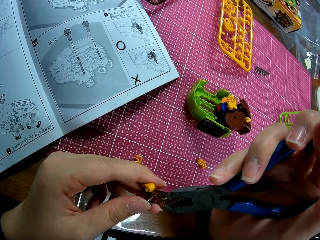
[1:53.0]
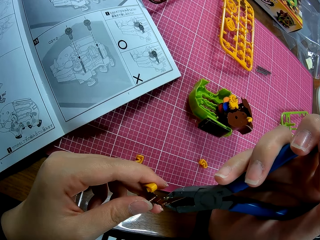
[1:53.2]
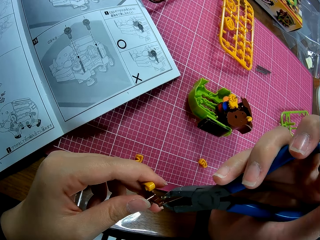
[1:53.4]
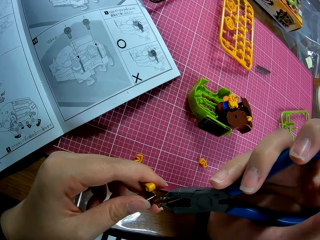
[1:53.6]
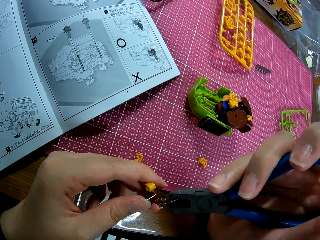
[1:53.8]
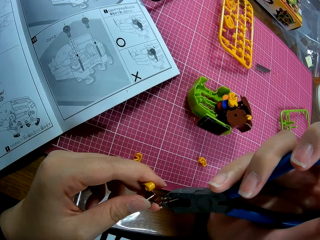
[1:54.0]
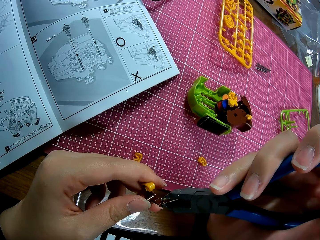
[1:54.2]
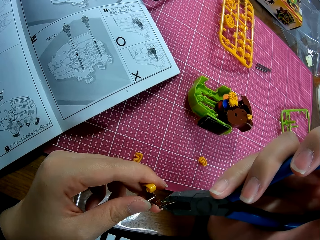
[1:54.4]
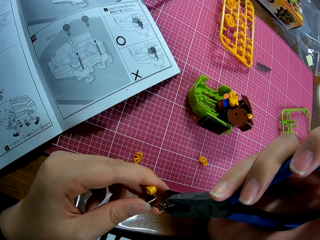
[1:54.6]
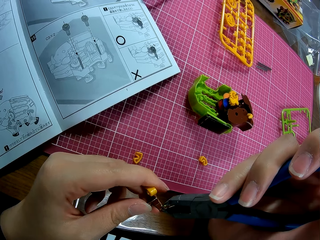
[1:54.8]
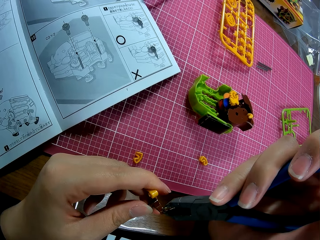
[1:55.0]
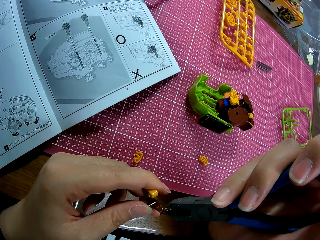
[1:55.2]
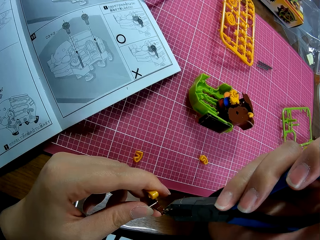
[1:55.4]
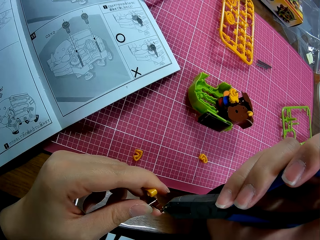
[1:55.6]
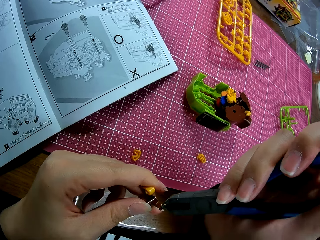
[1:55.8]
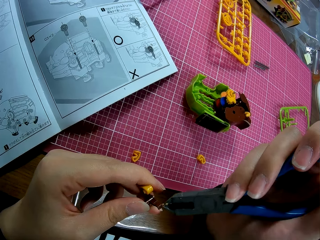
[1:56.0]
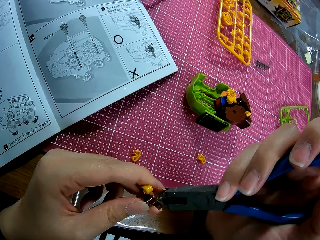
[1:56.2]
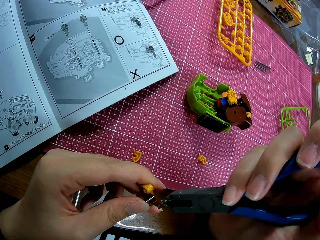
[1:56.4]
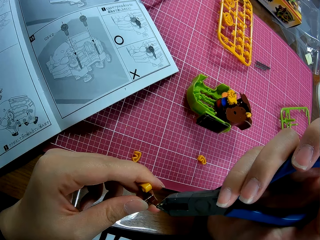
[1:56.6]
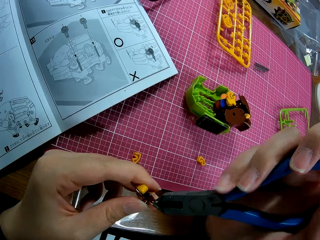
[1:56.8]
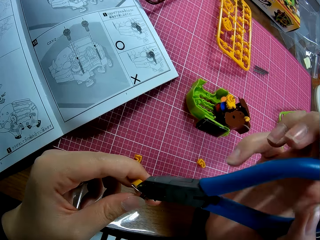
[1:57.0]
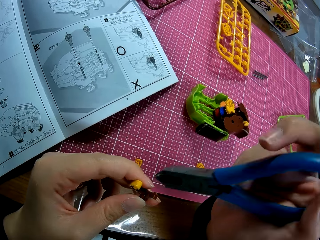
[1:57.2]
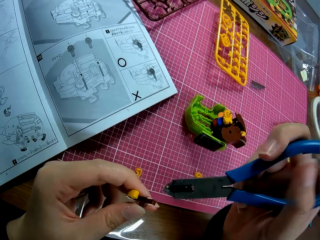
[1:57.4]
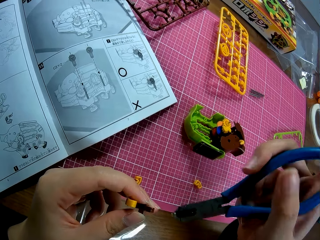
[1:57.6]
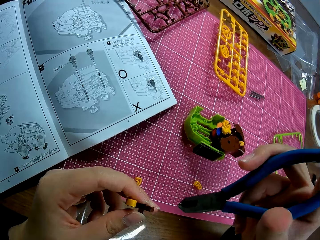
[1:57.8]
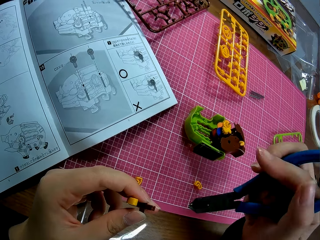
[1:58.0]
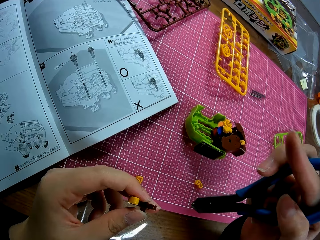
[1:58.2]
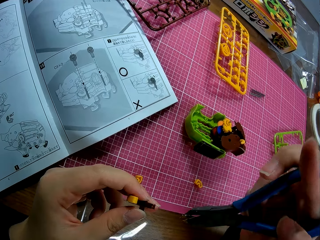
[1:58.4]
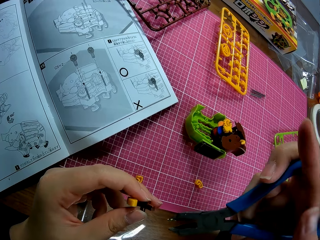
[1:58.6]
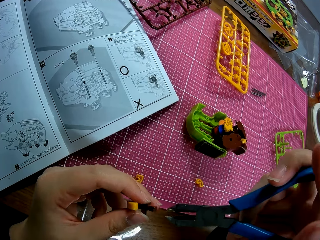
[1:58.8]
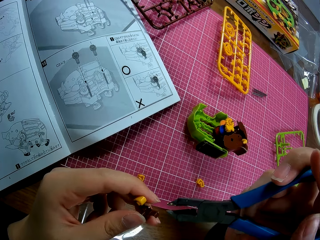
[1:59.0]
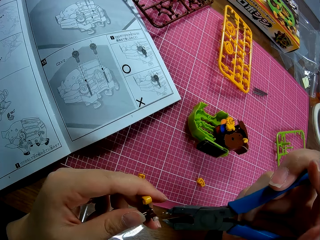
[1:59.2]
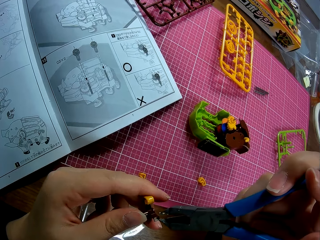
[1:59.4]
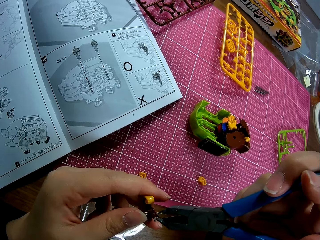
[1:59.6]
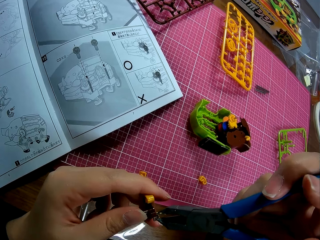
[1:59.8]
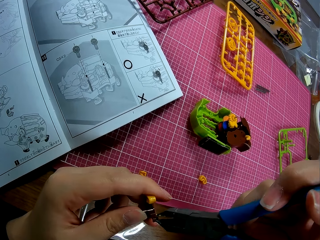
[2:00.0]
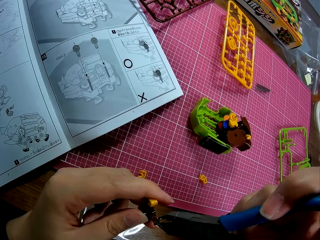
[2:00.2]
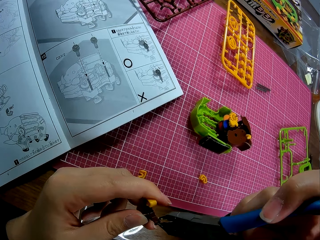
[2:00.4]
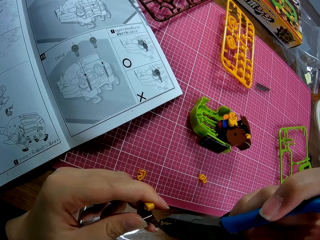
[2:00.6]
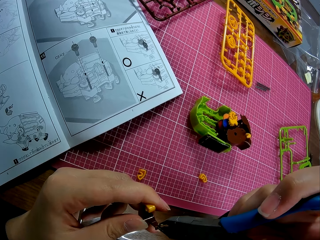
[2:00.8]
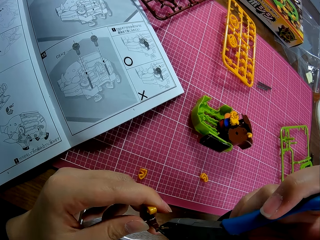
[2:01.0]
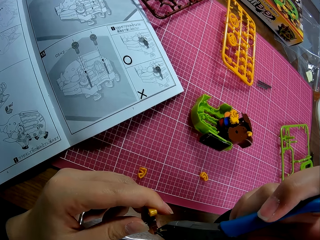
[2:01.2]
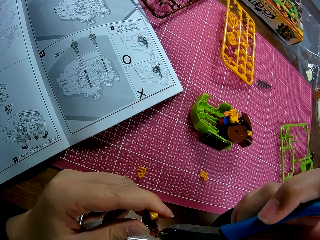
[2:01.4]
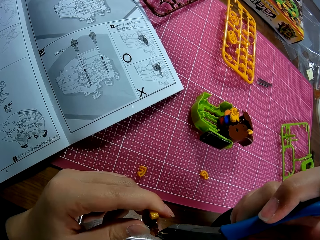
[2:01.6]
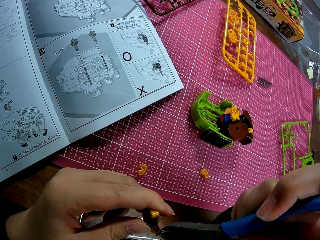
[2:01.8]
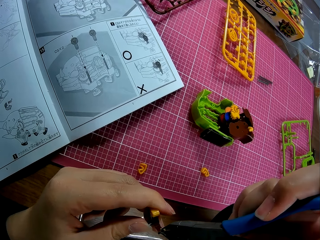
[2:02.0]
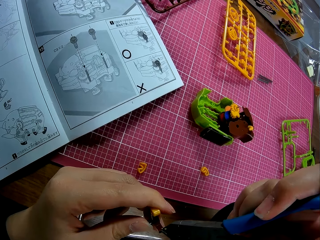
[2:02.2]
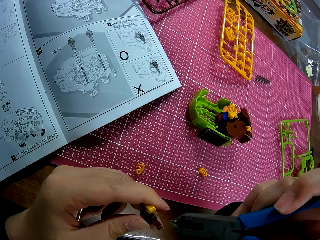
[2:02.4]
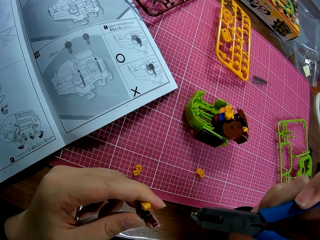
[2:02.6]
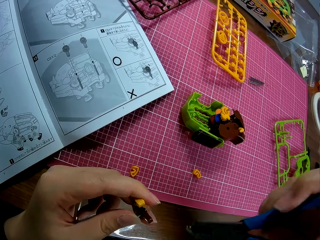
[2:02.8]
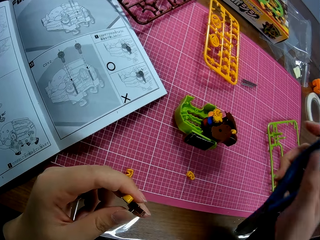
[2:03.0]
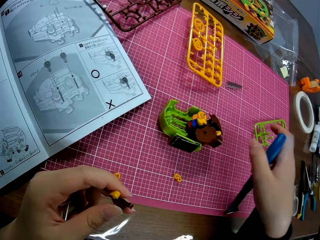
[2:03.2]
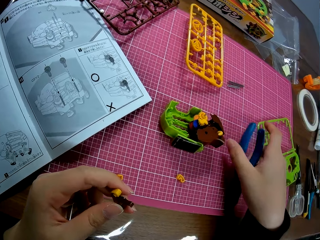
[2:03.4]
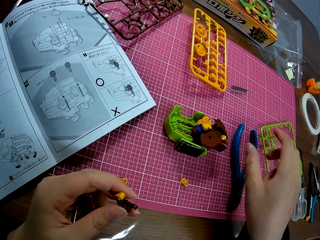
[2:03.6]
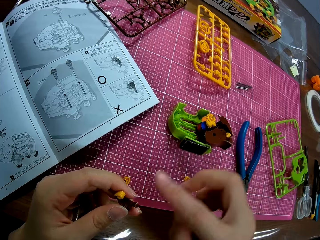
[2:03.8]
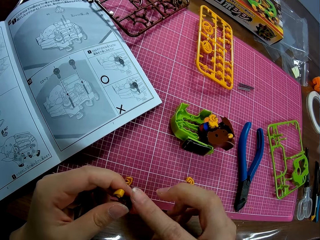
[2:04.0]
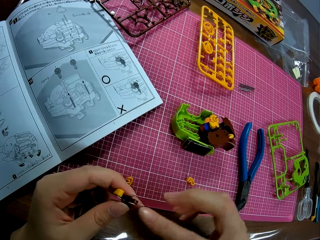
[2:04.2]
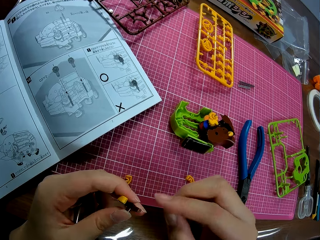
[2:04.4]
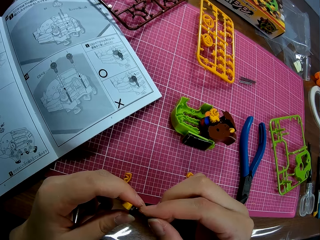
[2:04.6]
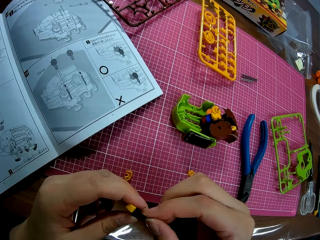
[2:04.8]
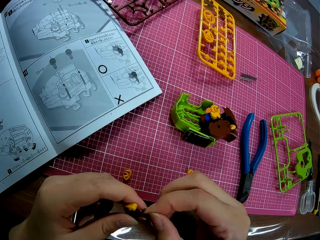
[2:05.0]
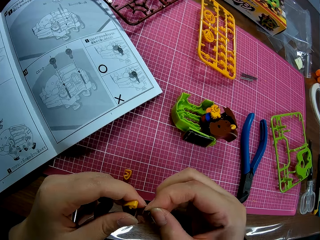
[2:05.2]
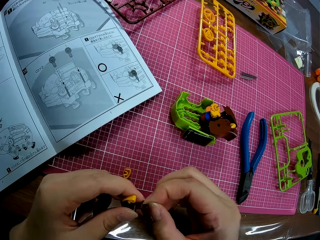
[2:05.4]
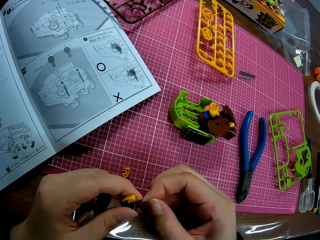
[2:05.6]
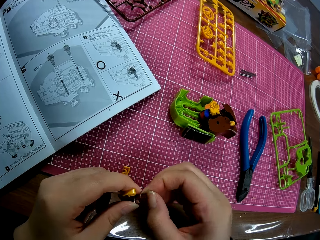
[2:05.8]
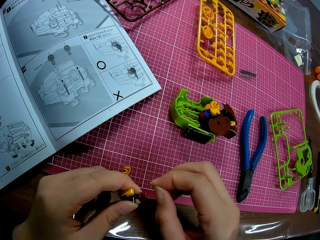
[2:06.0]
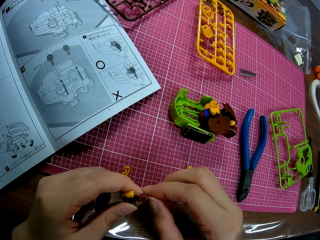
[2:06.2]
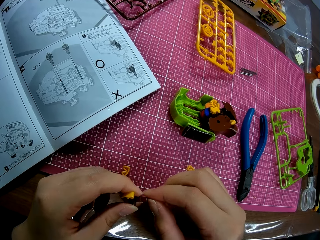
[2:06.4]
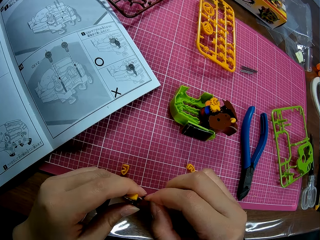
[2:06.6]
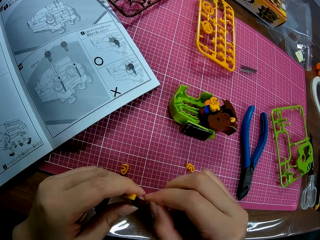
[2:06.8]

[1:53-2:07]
The camera wearer tightens the model pieces. He drops the pliers on the table. He rubs his hand on the plastic piece. He touches the model piece with his finger.

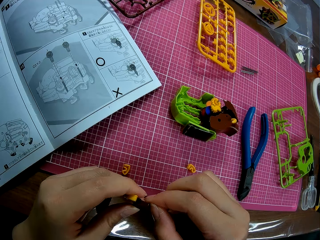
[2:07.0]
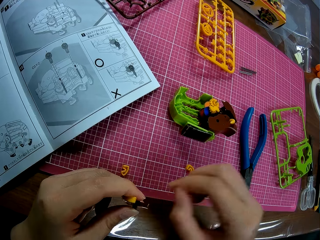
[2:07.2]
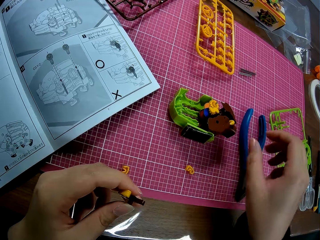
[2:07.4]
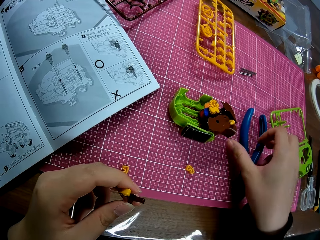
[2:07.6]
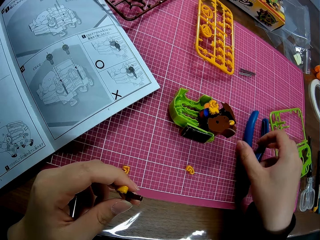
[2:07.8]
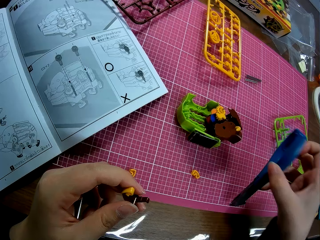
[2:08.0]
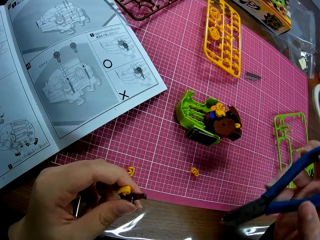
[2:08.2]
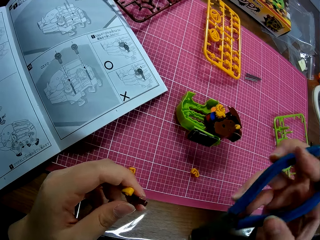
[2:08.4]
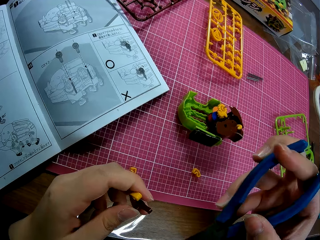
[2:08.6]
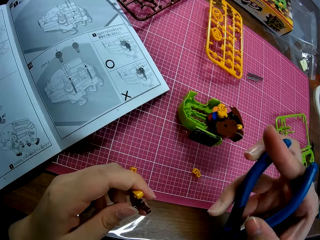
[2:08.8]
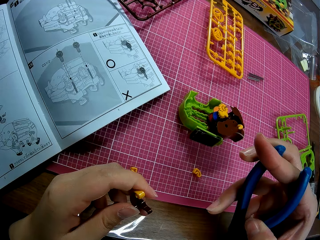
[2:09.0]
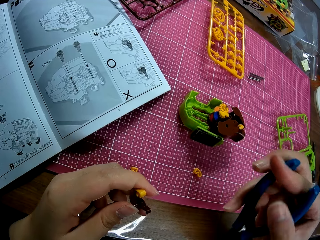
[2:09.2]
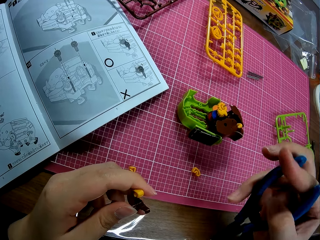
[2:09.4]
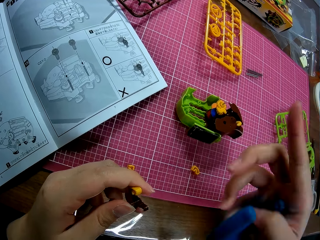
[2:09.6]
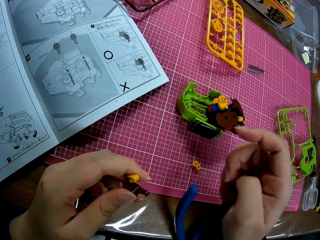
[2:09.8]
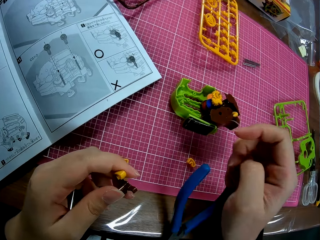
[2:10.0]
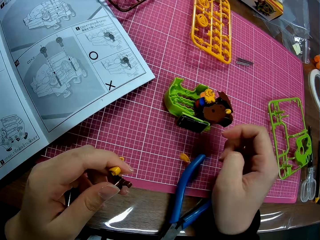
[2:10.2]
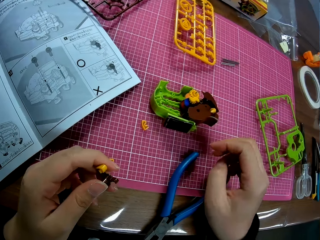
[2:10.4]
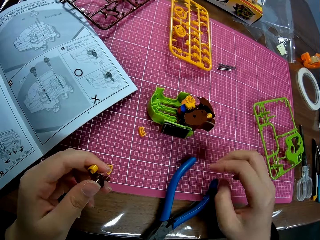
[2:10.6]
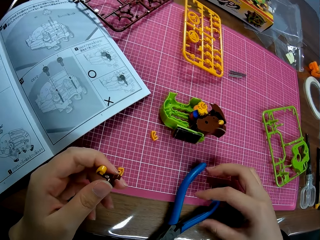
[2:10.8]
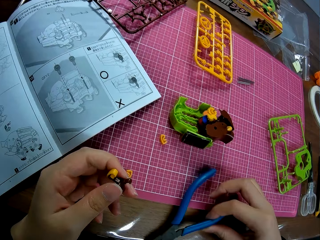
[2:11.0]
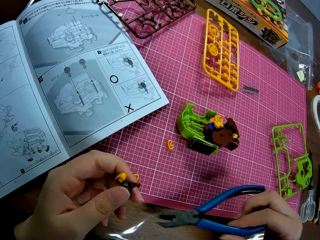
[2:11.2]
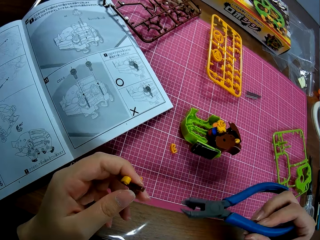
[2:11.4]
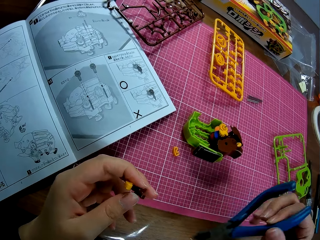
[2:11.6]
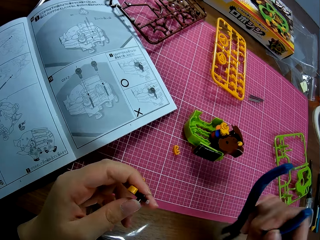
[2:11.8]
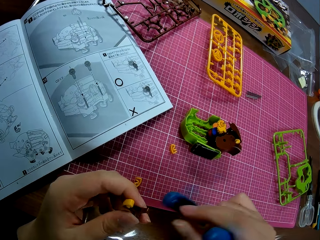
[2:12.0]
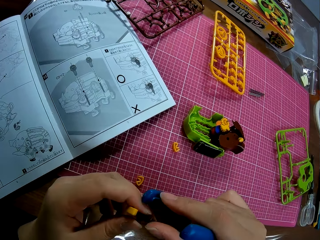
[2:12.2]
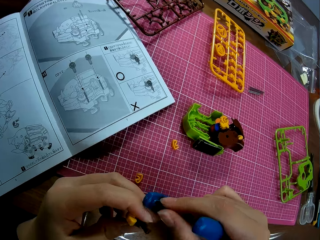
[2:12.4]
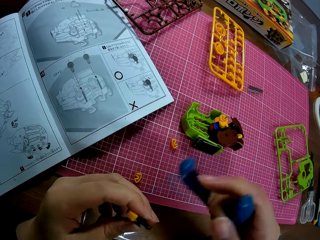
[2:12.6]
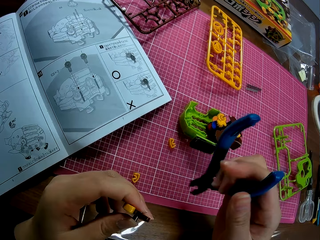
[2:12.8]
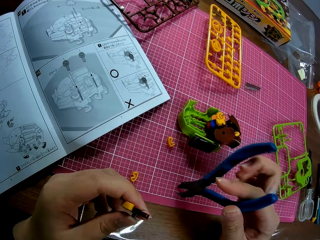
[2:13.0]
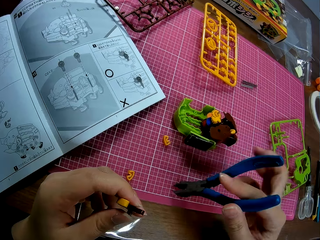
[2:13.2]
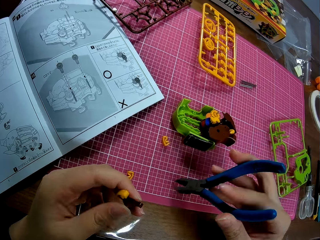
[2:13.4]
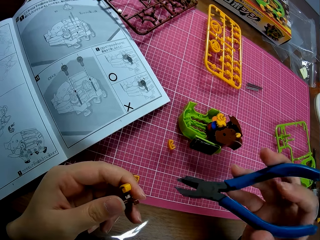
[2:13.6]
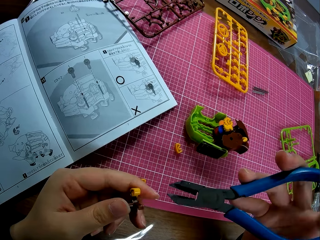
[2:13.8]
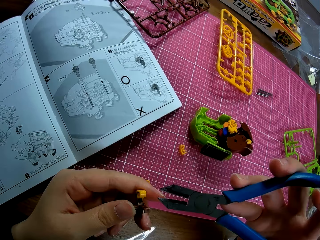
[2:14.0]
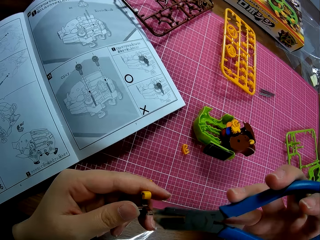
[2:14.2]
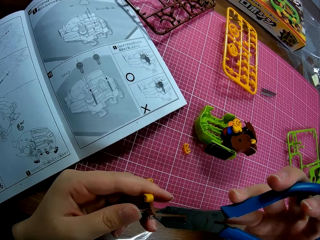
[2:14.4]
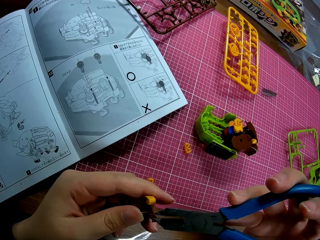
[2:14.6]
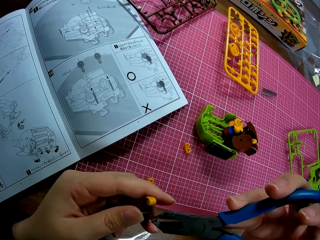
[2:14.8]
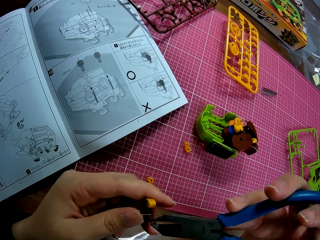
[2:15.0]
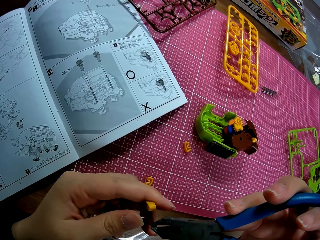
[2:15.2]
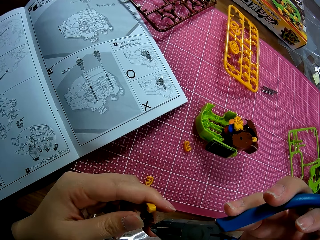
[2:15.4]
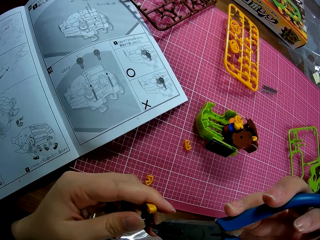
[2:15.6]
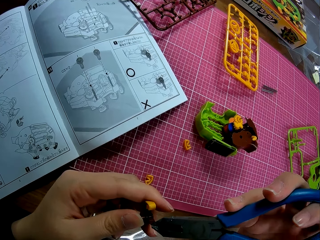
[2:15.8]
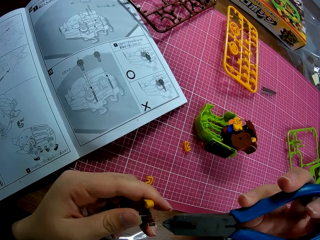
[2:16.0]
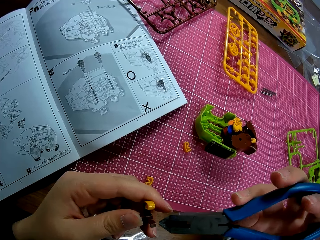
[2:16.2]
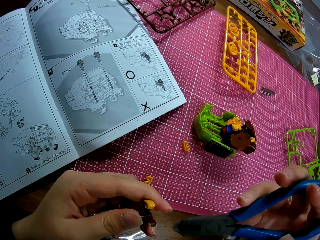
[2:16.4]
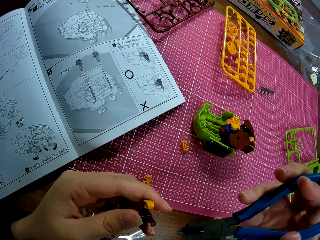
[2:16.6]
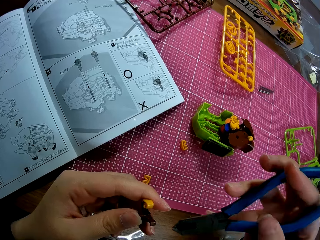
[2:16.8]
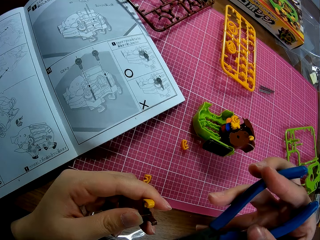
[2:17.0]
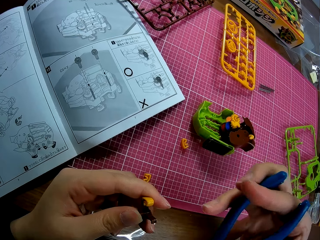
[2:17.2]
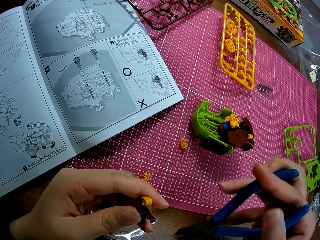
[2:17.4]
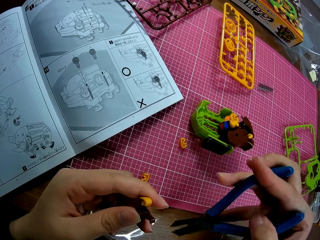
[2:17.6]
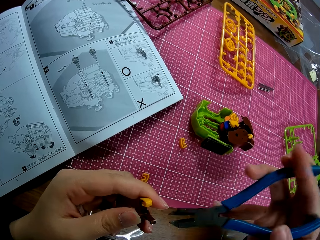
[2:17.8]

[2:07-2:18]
The camera wearer picks up the pliers on the table. He drops the pliers on the table. He picks up the pliers on the table. He adjusts the plastic piece in his hand with the pliers. He tightens the model piece.
